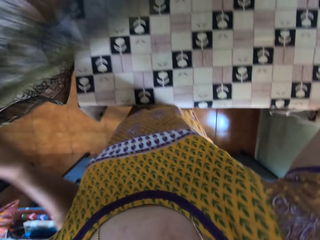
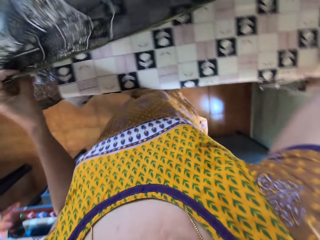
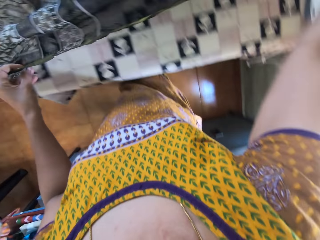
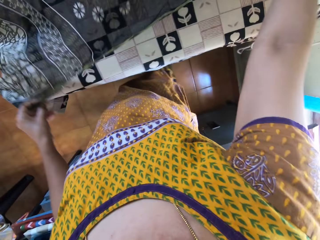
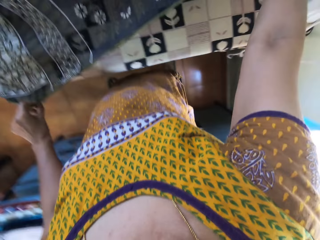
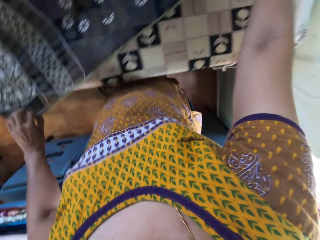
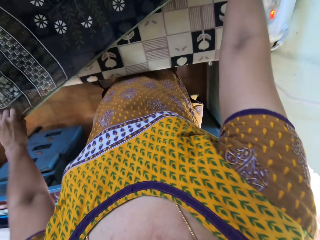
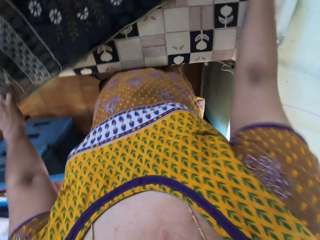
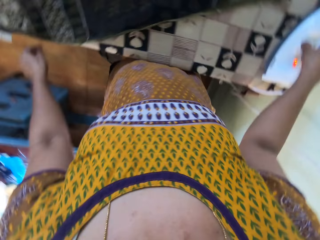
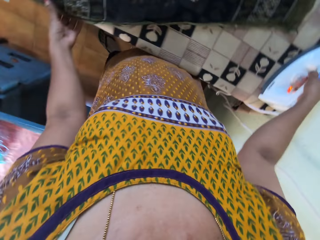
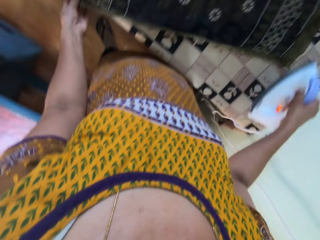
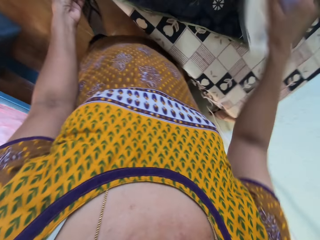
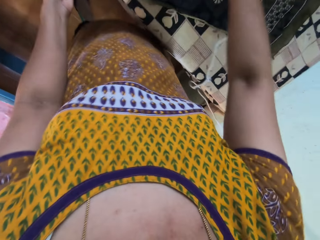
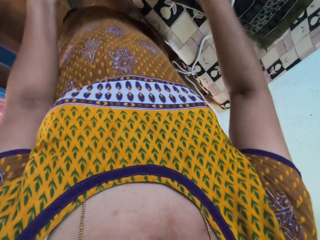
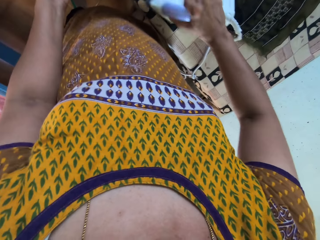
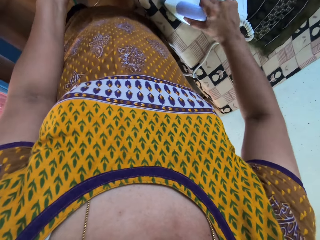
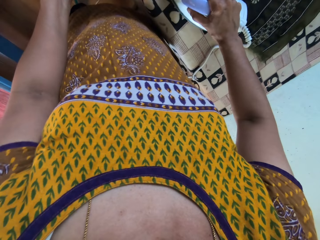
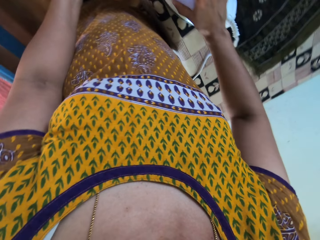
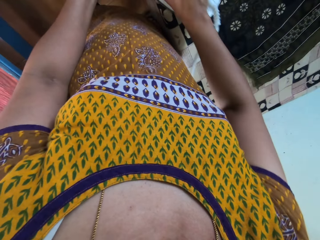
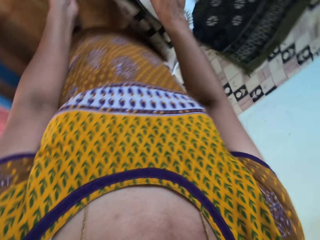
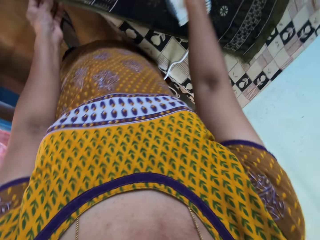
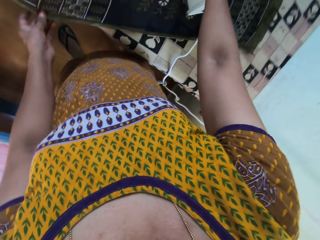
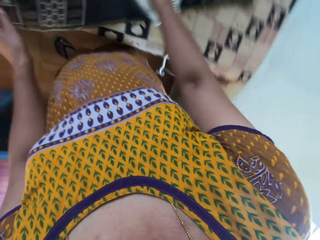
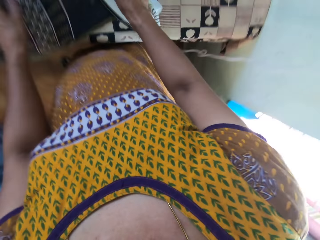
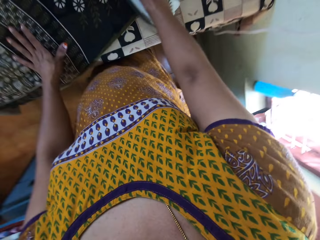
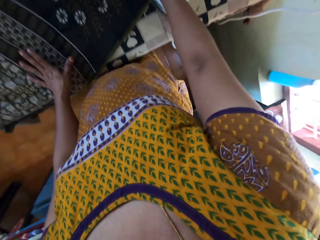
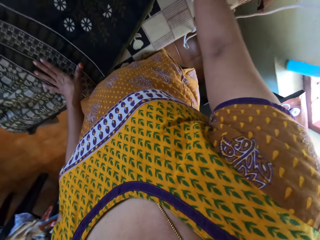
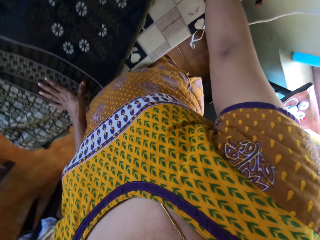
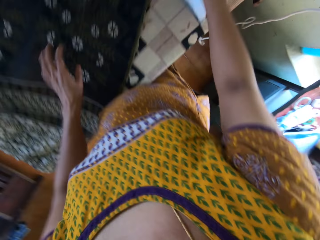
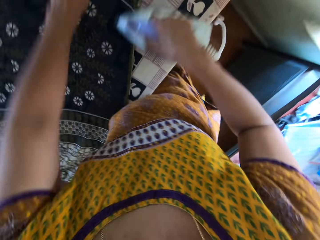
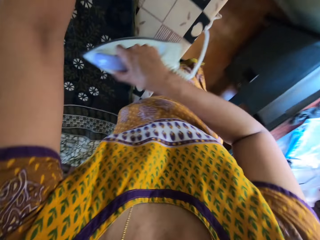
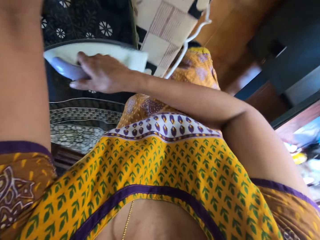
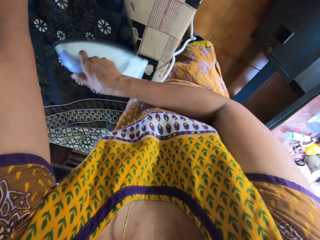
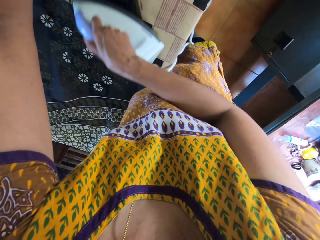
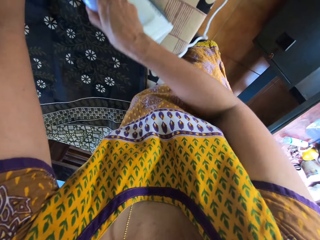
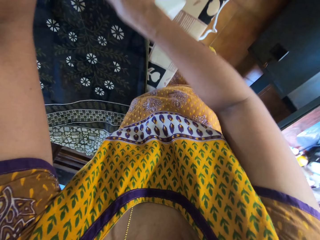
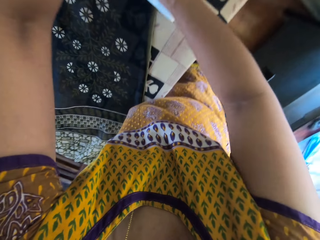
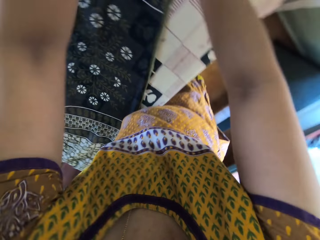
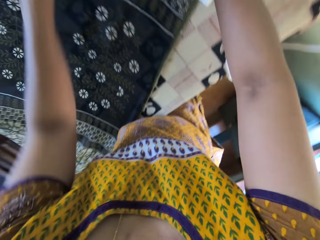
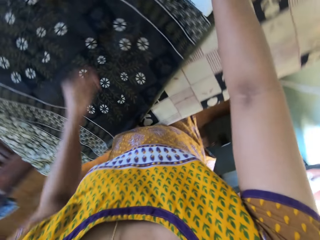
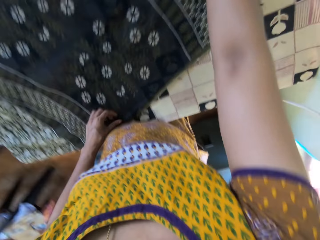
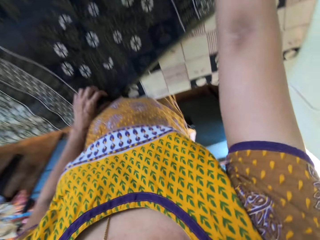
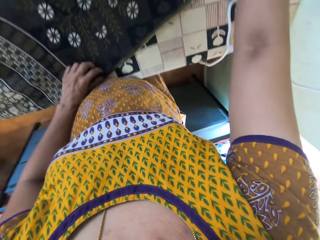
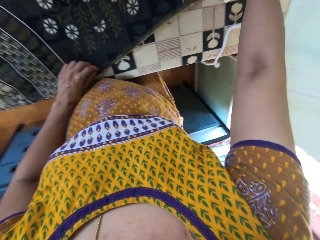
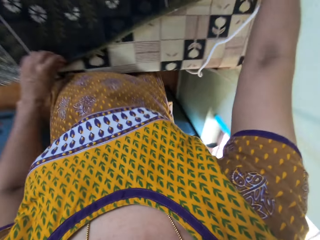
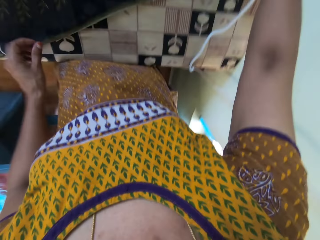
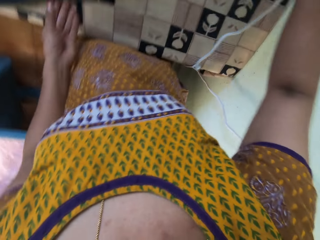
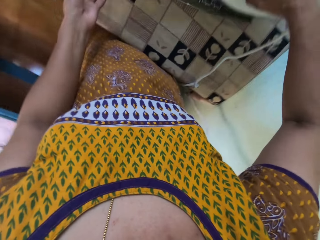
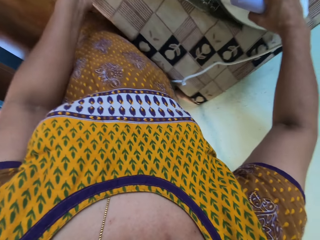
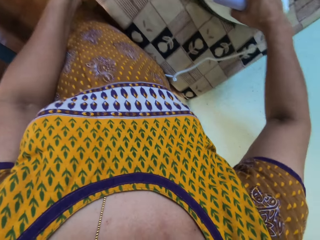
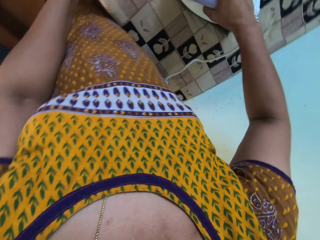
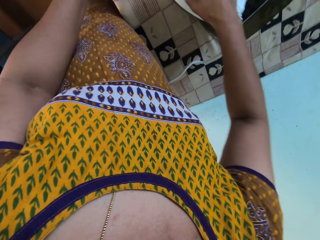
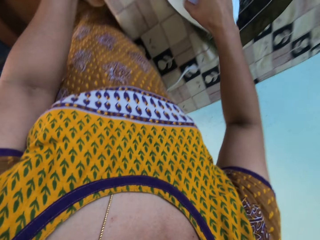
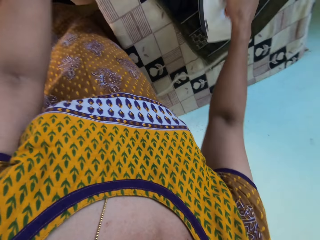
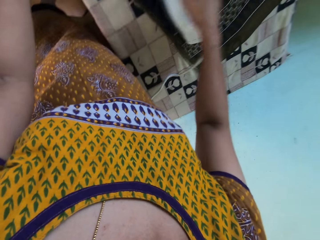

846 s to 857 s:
The camera wearer drops the wrapper on the table with both hands. She picks up the iron from the table with her right hand. She irons the wrapper with the iron in her right hand.

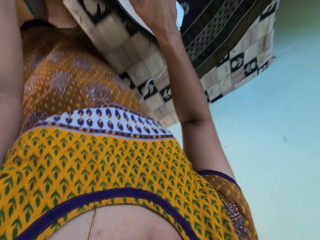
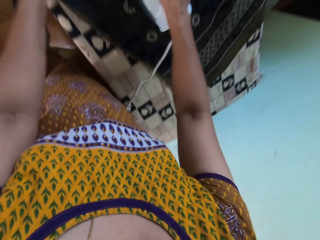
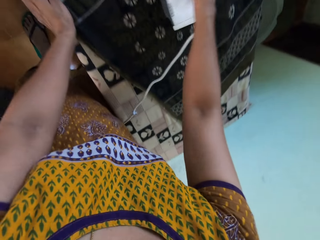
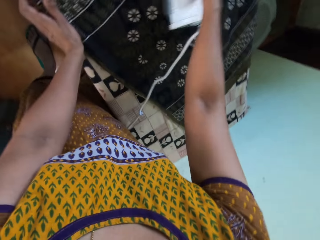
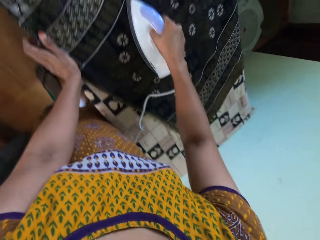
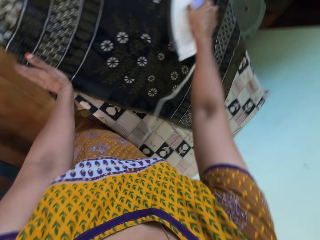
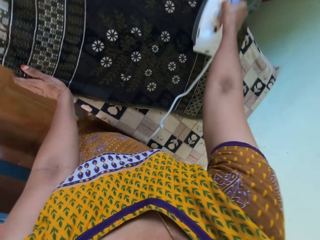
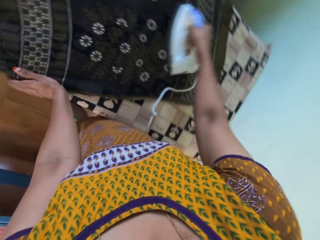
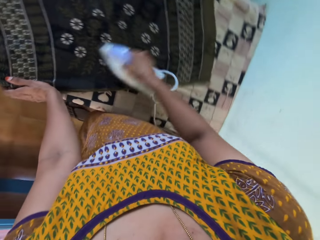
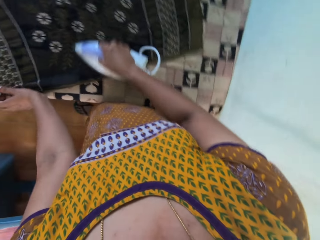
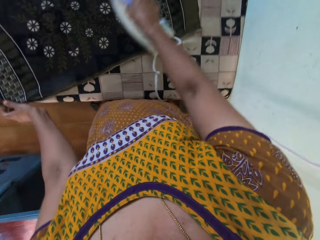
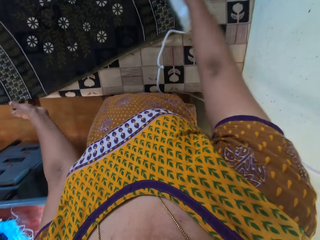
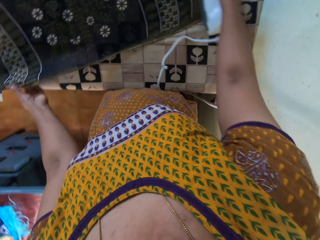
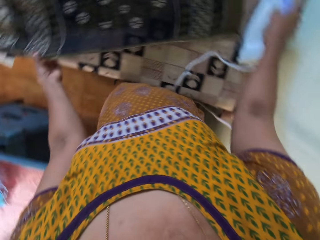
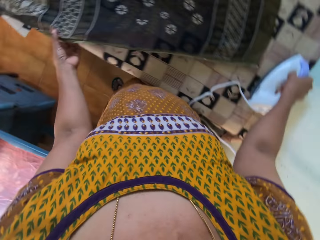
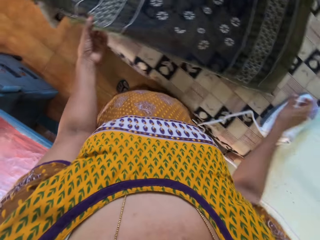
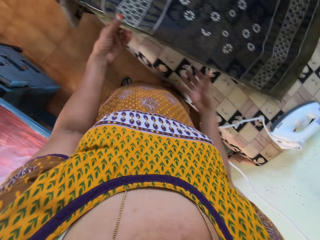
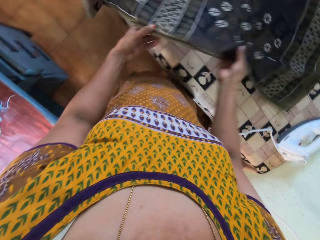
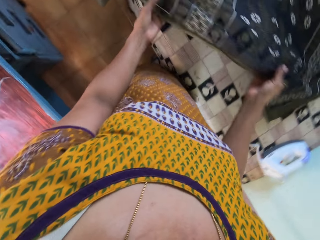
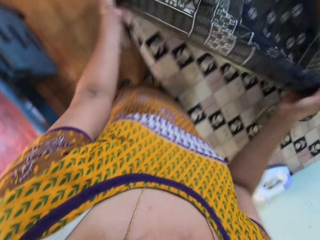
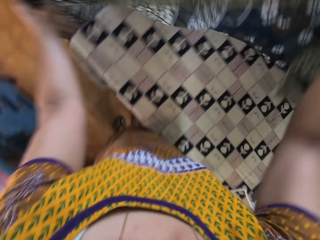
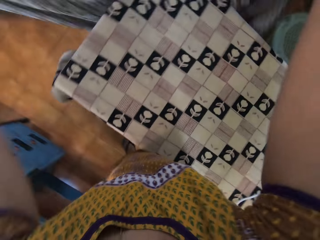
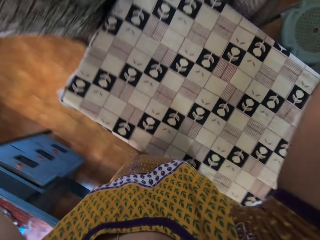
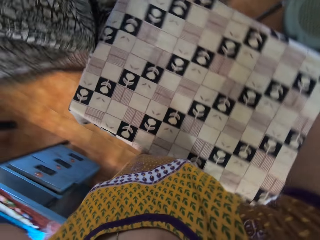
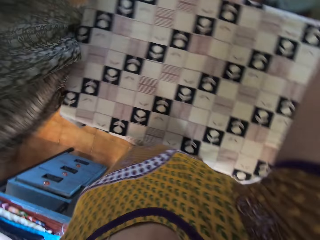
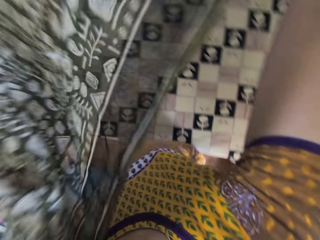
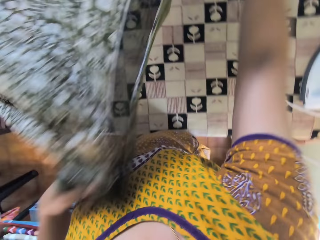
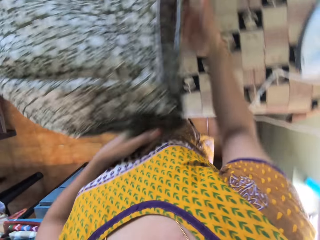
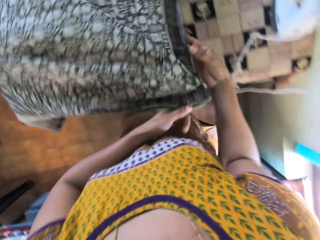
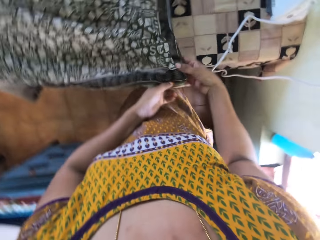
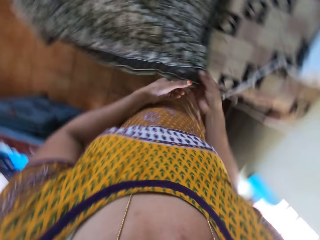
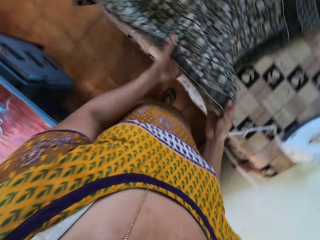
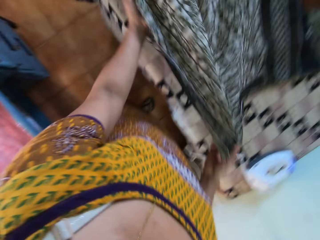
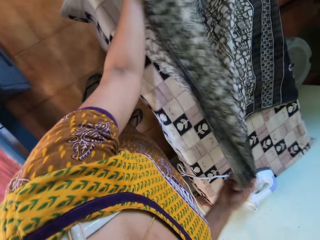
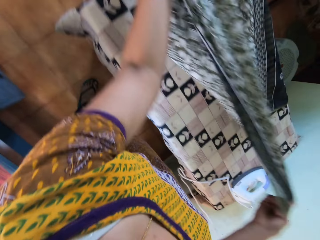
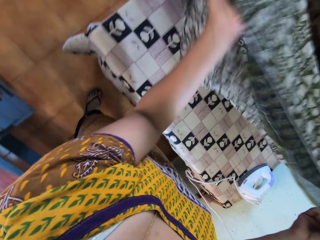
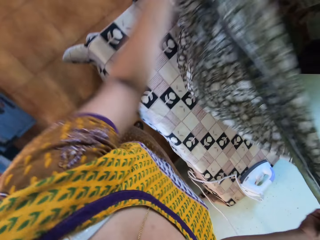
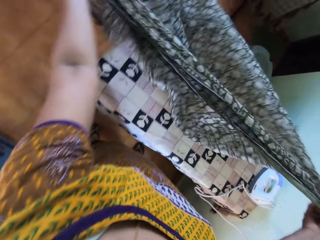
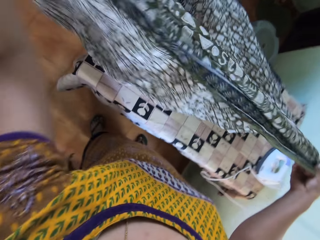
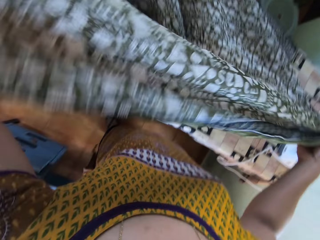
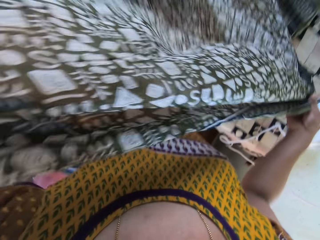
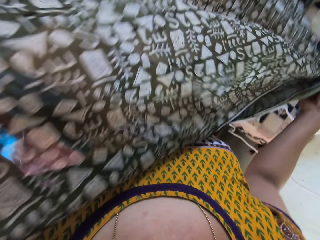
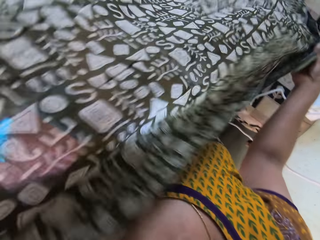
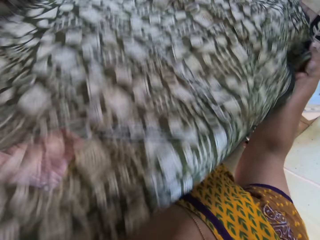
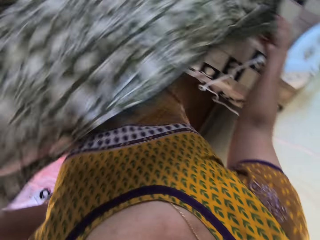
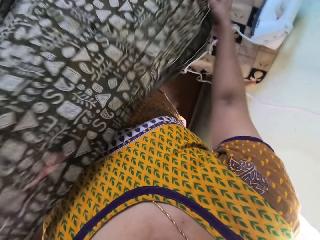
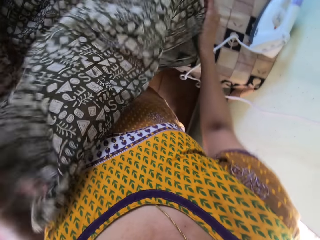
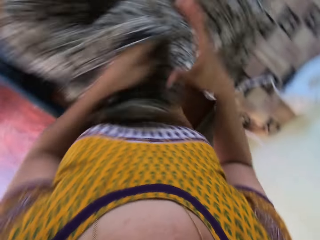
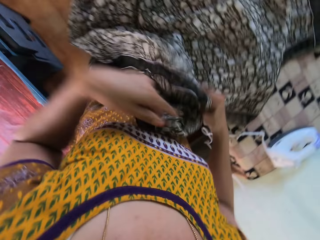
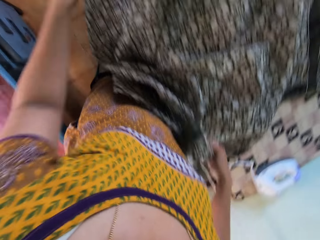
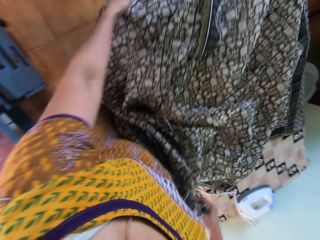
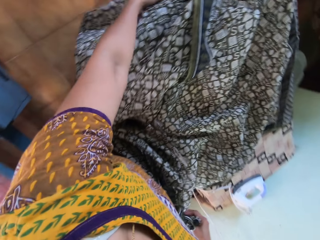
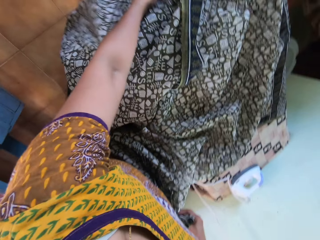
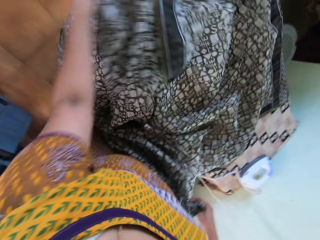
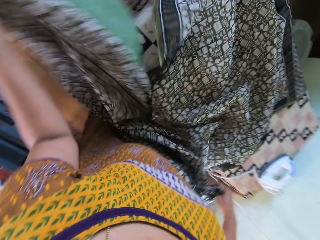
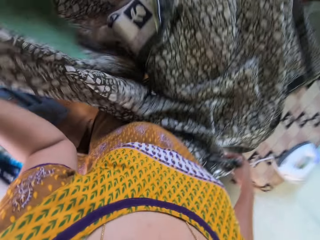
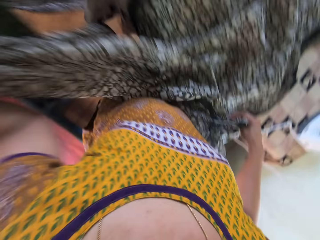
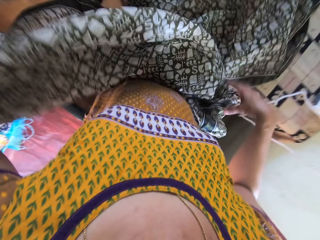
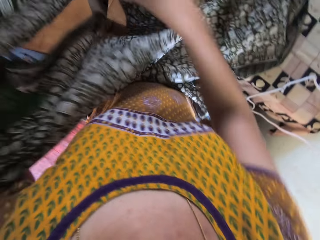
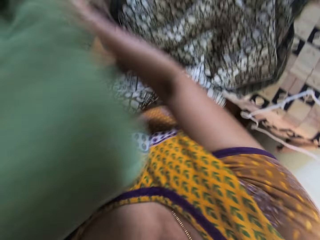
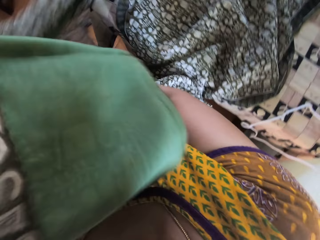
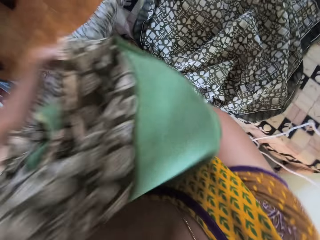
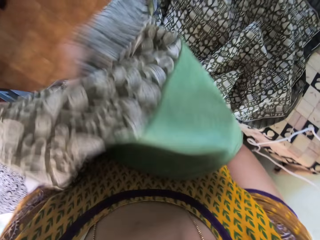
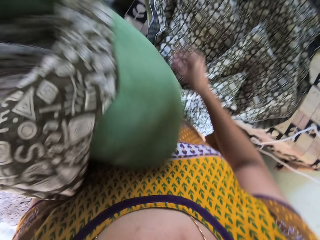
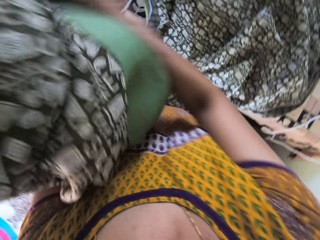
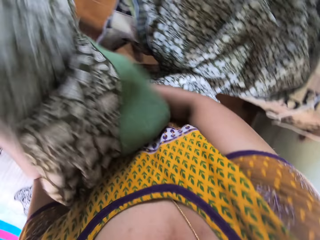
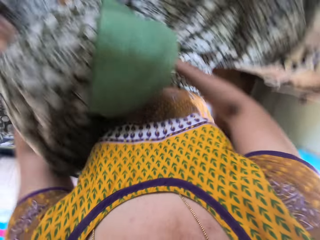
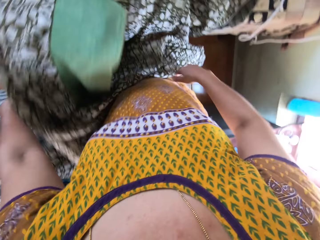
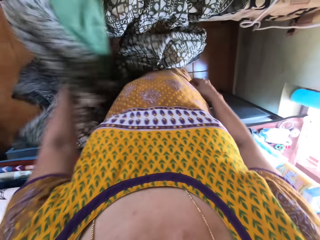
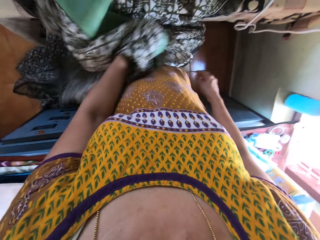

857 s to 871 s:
The camera wearer drops the iron on the table with her right hand. She lifts the wrapper with both hands. She drops the wrapper on the table with both hands. She adjusts the wrapper with both hands.
